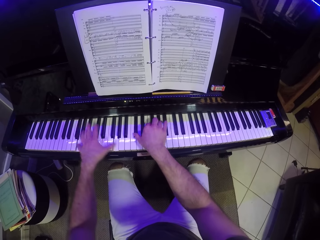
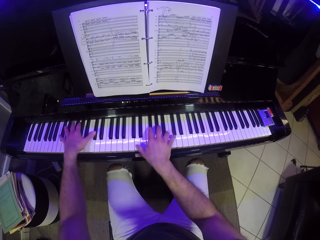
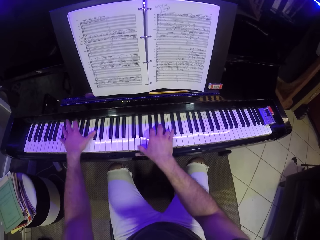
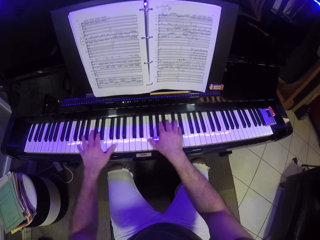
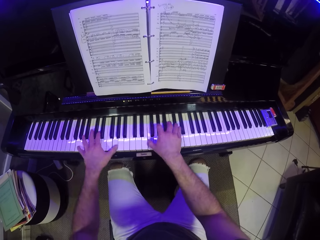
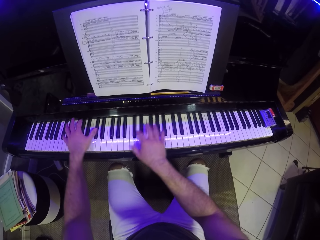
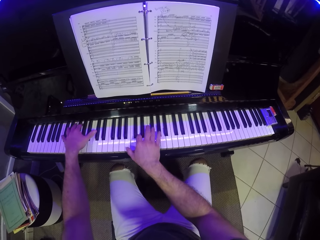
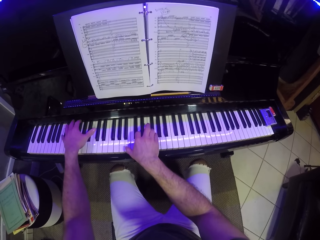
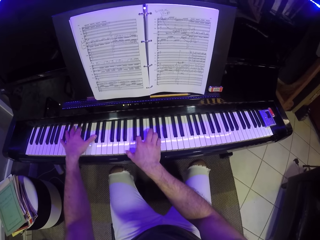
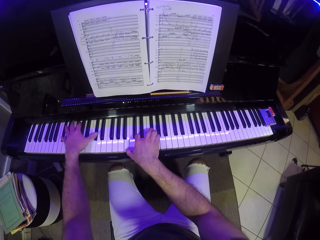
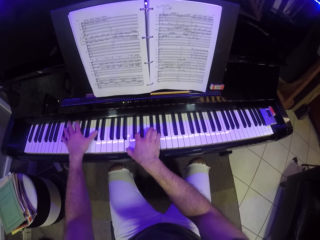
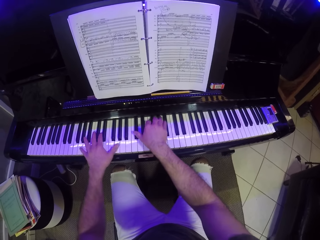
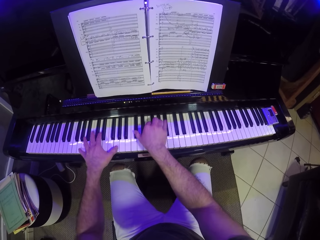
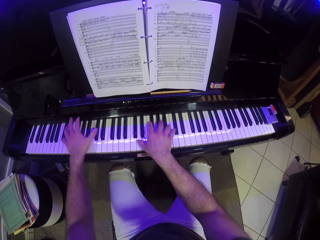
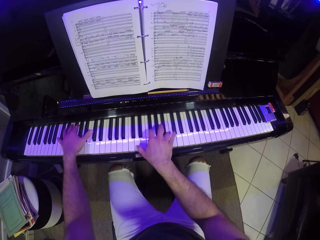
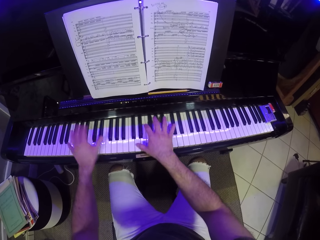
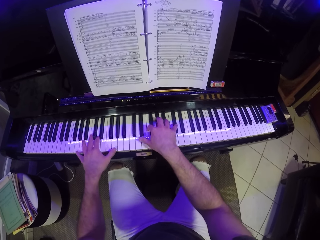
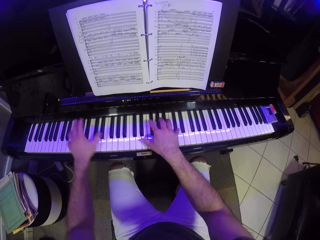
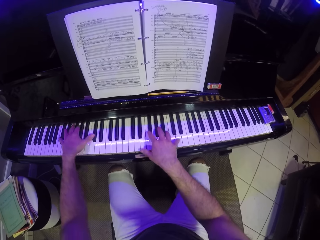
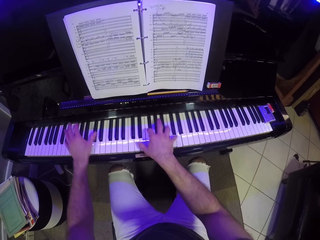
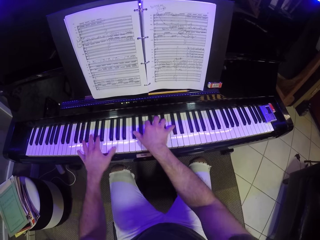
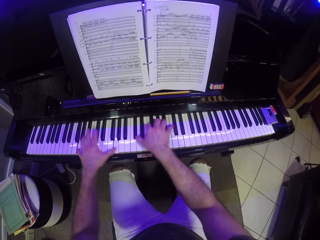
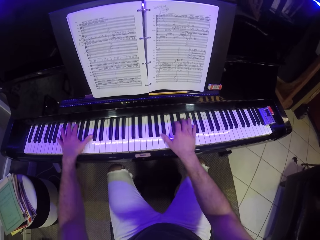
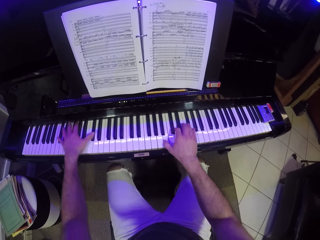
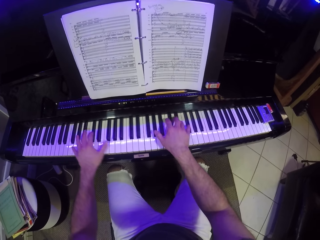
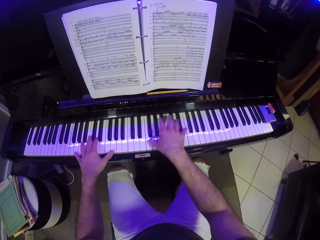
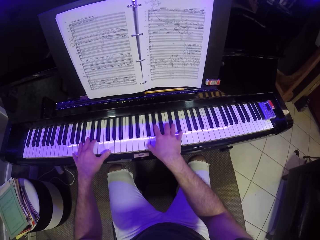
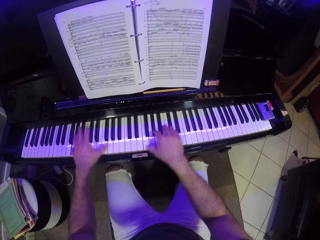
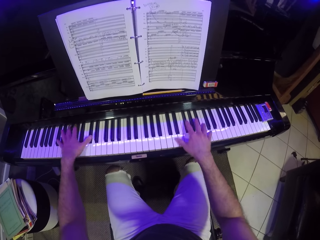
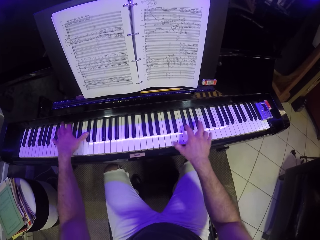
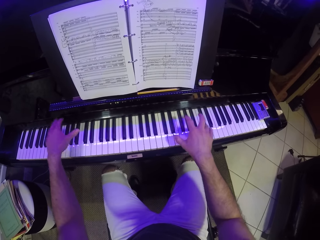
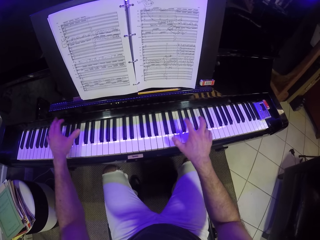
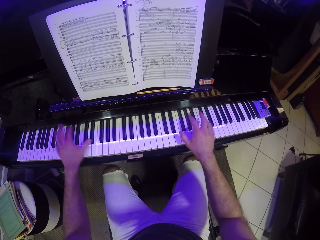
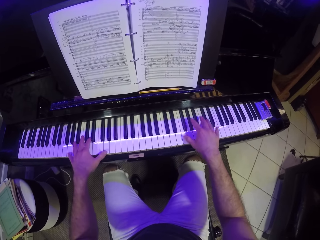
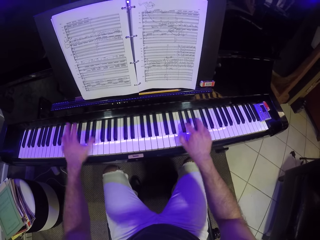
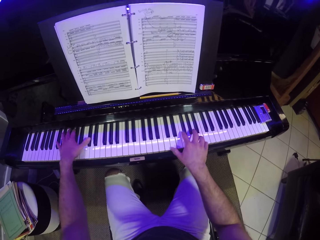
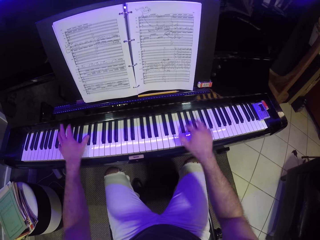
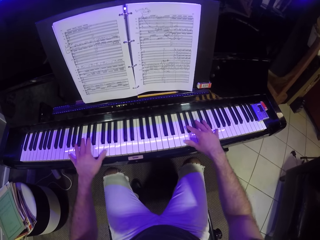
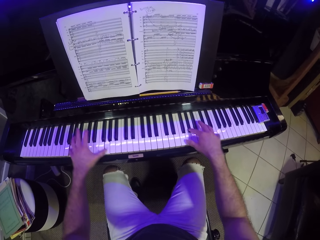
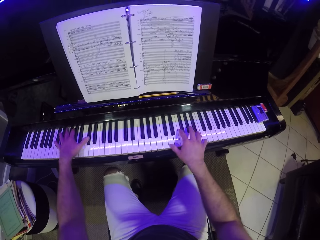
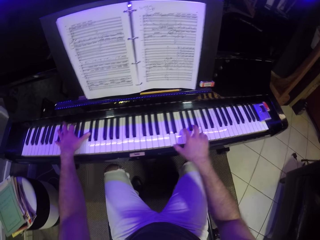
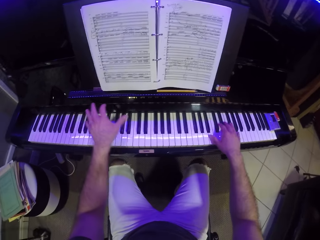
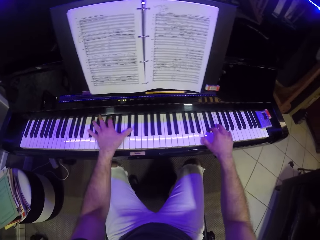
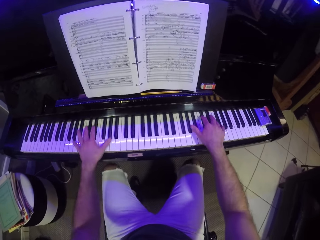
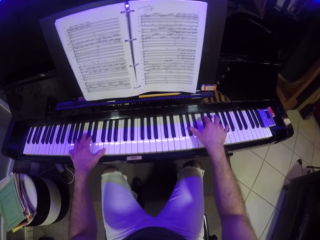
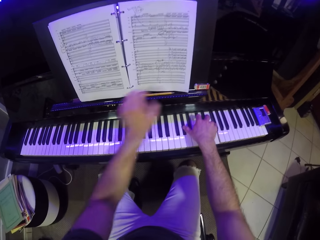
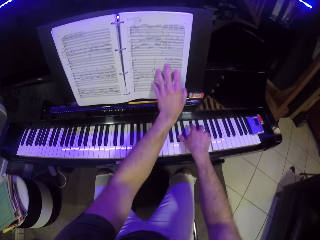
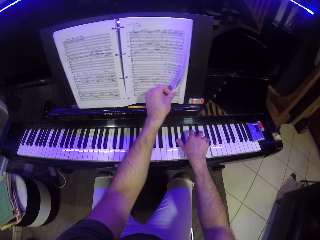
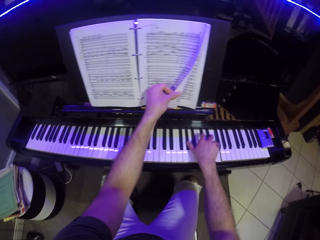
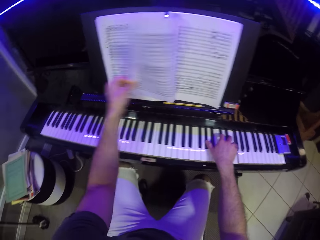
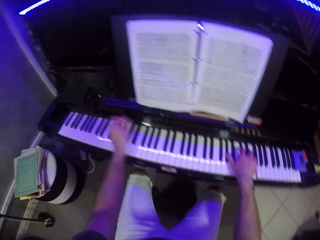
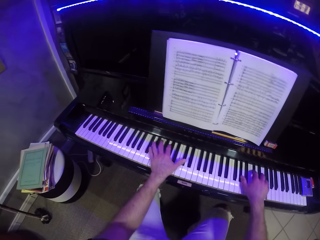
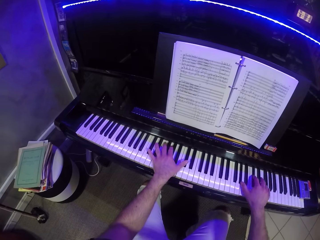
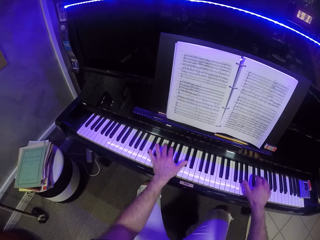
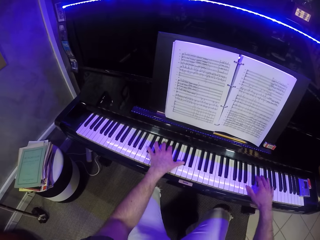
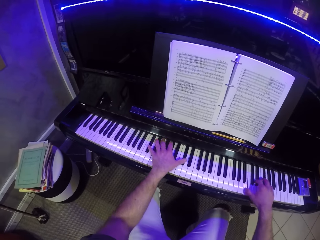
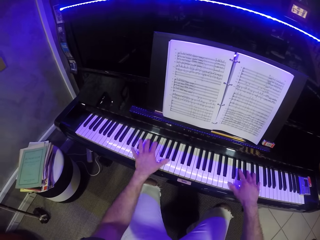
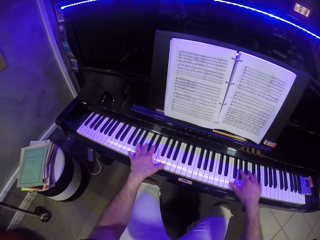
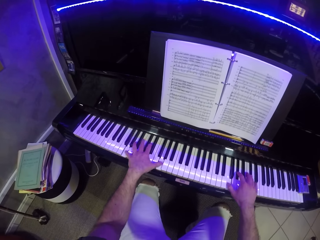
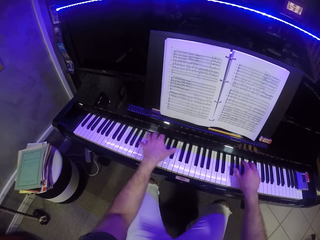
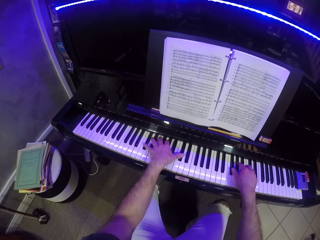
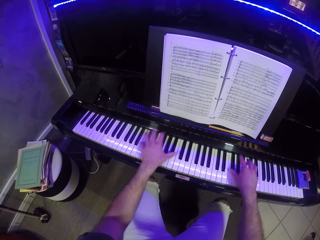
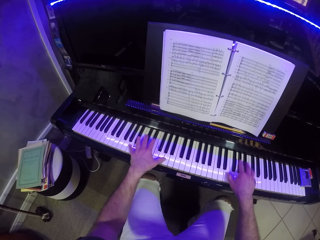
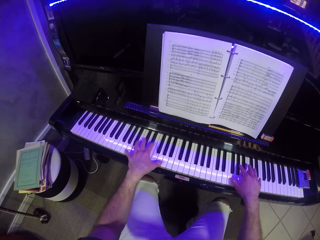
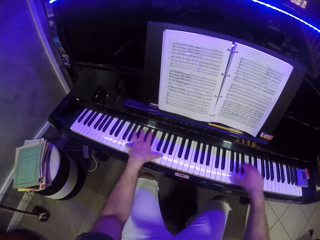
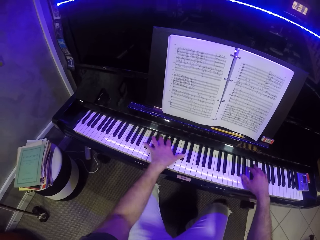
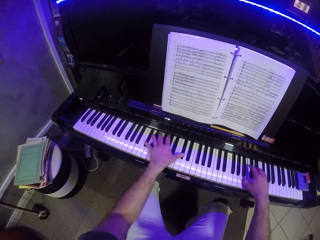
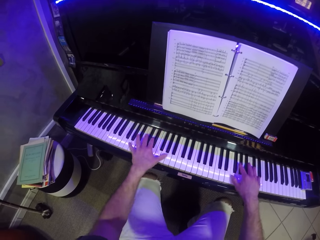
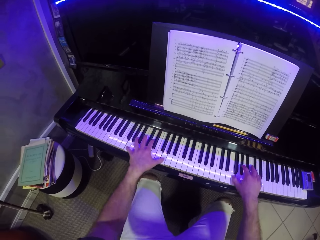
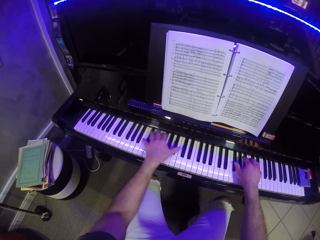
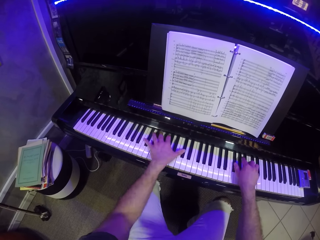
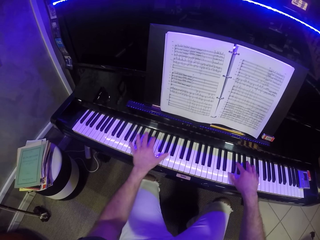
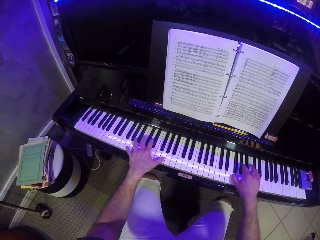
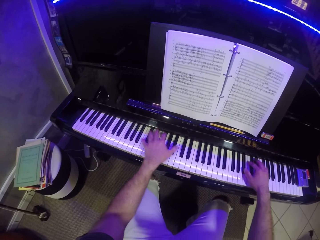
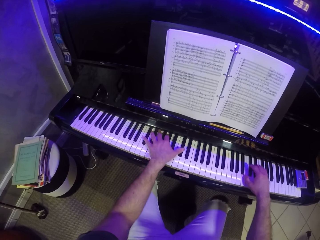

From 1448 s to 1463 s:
The camera wearer flips the music sheet on the piano with his left hand. He plays the piano with both hands.

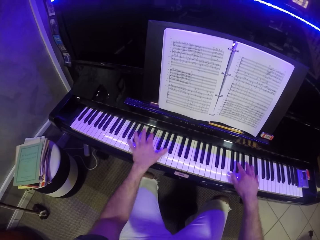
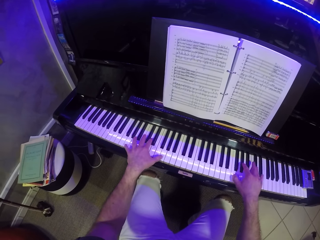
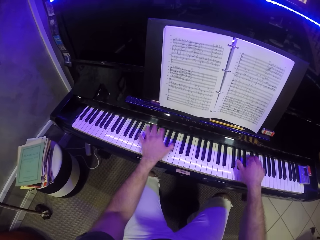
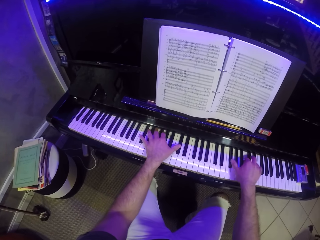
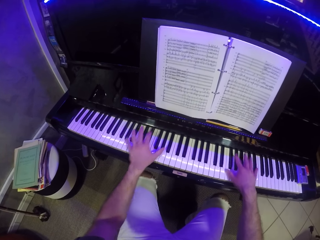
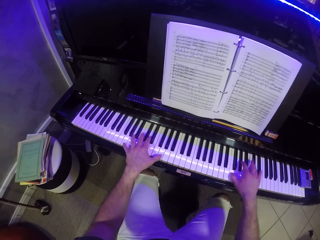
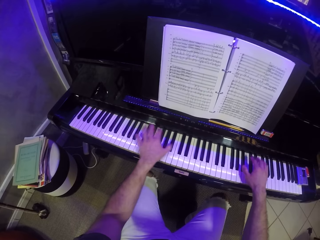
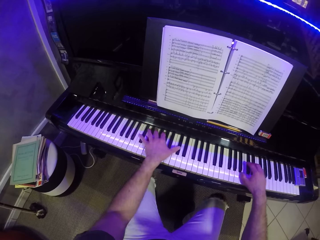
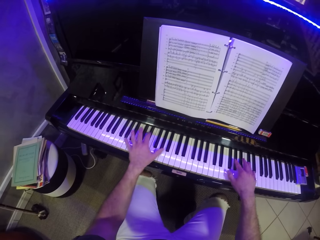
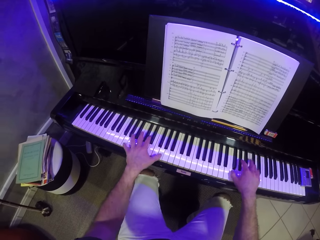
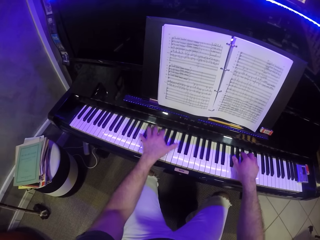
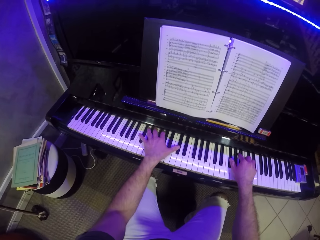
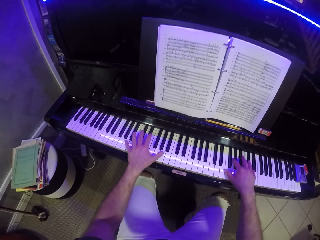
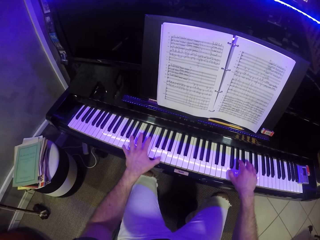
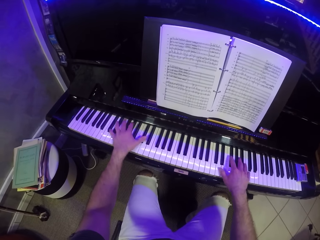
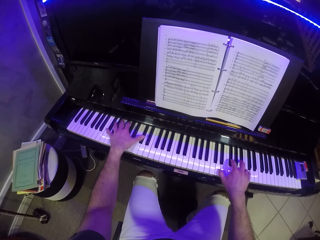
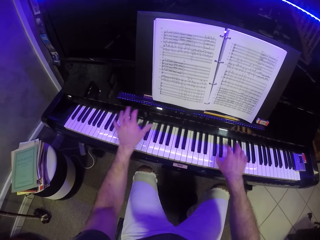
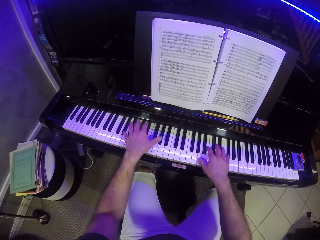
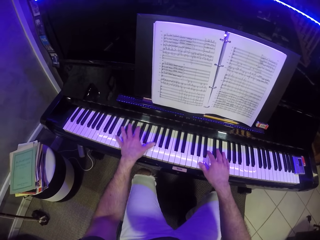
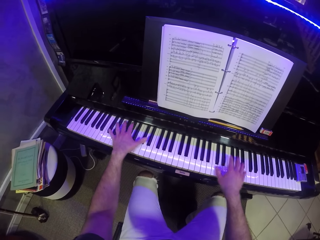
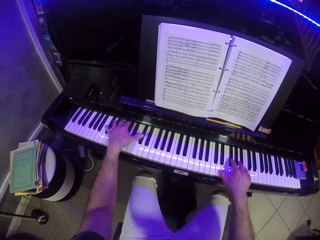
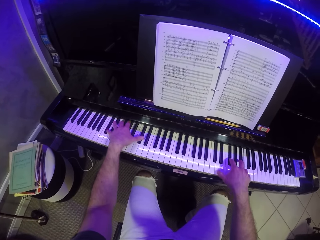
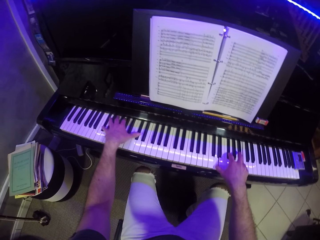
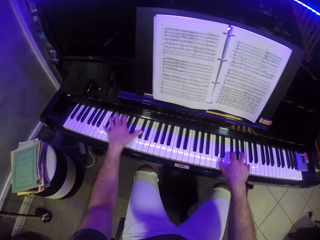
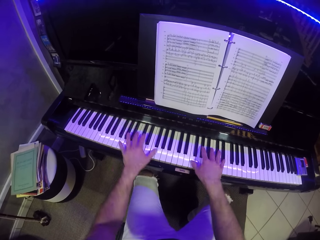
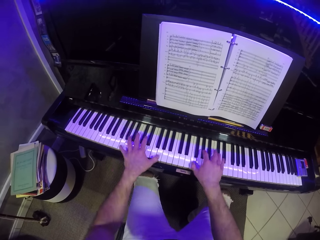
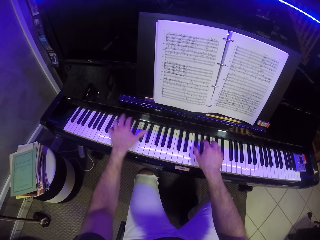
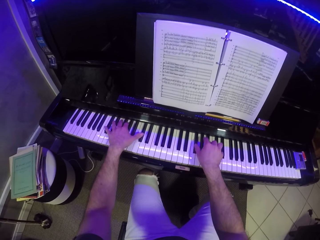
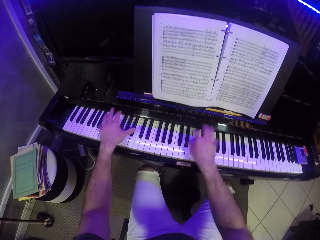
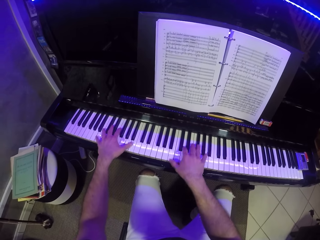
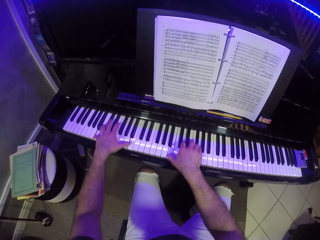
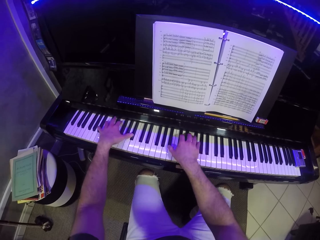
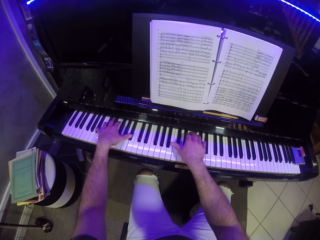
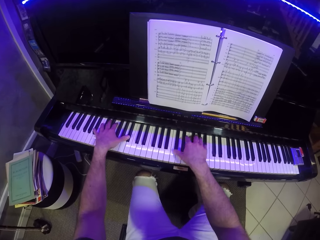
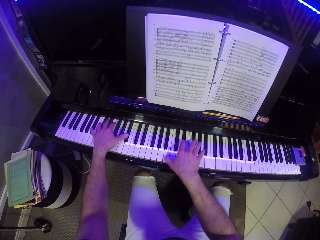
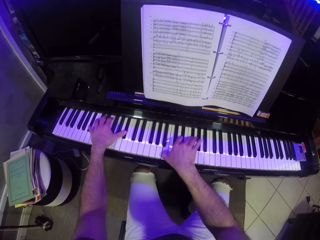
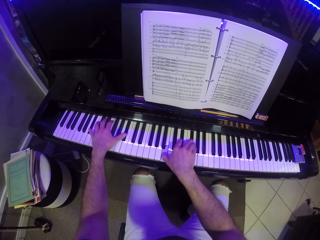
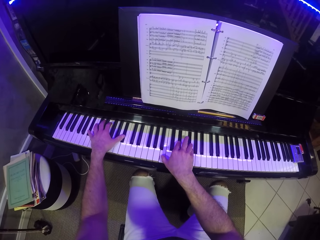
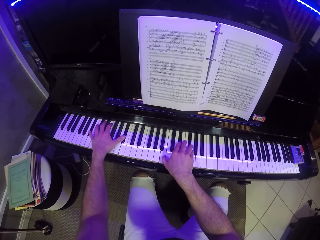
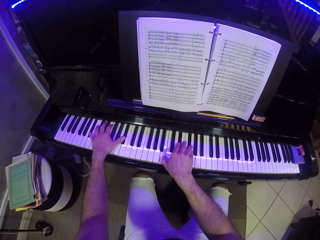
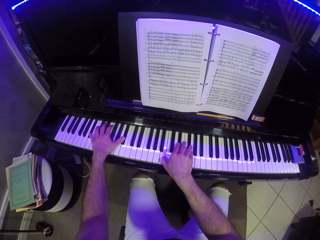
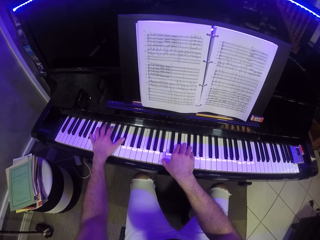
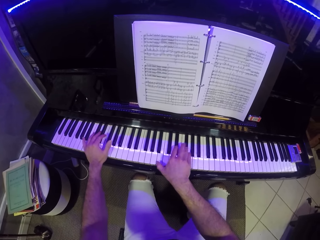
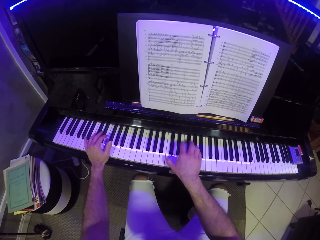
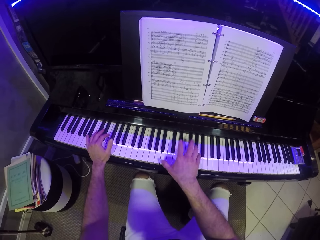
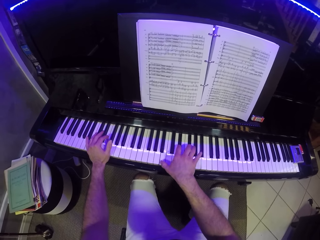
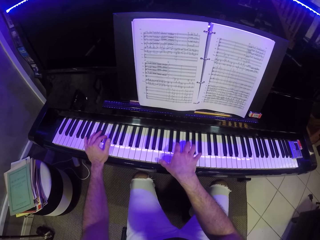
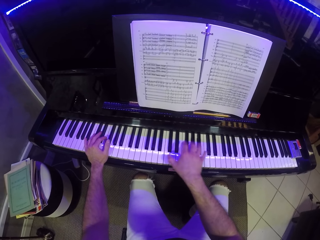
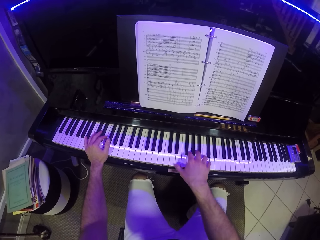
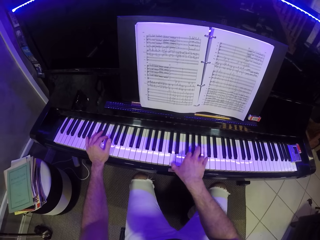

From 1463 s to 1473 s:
The camera wearer plays the piano with his right hand.
